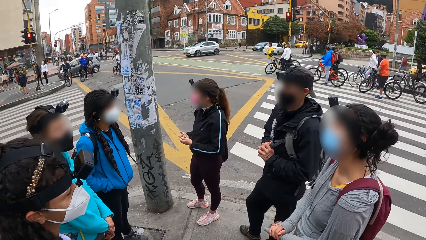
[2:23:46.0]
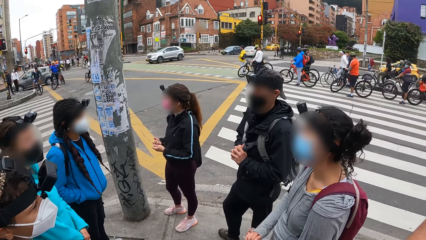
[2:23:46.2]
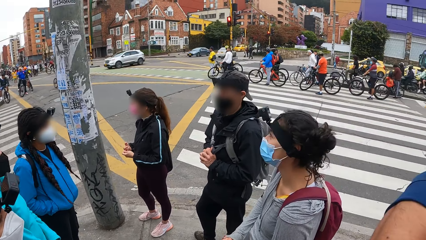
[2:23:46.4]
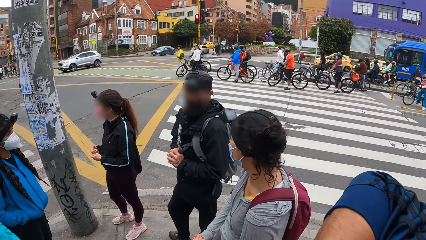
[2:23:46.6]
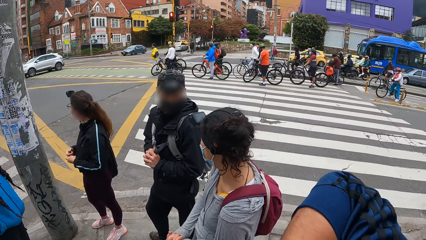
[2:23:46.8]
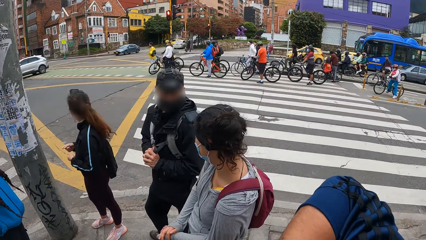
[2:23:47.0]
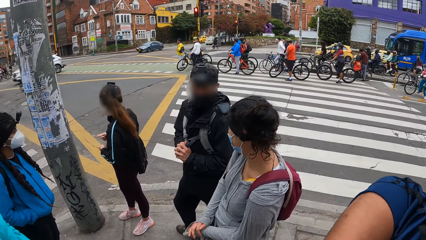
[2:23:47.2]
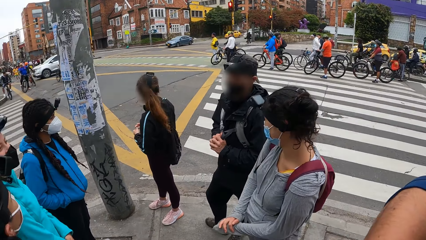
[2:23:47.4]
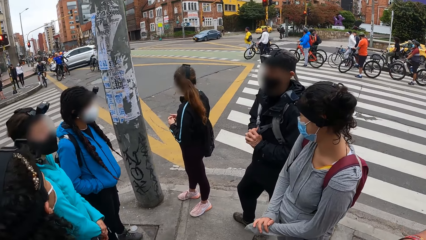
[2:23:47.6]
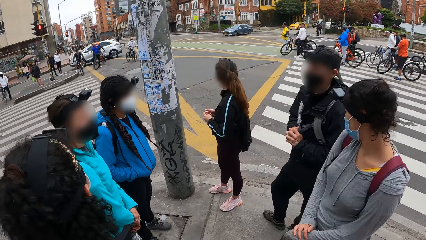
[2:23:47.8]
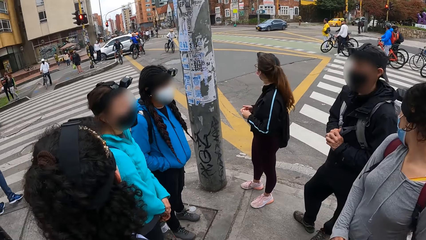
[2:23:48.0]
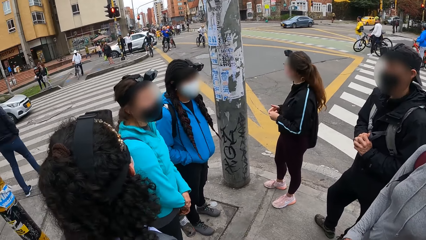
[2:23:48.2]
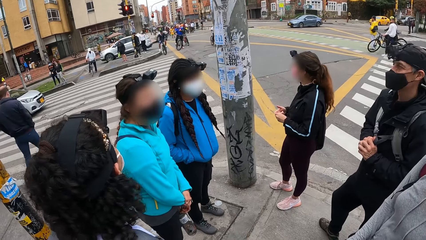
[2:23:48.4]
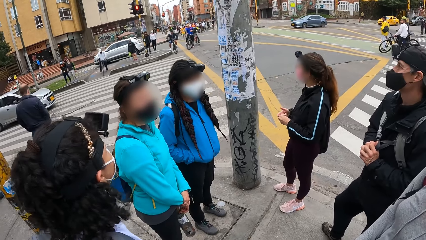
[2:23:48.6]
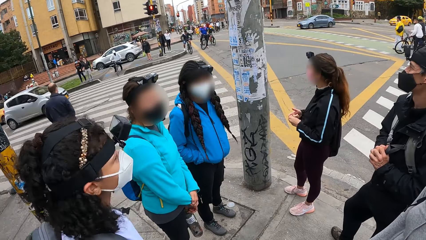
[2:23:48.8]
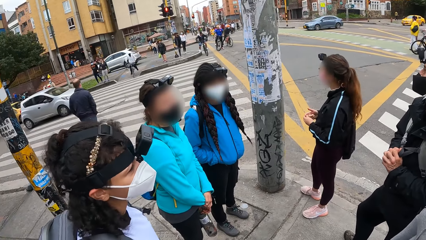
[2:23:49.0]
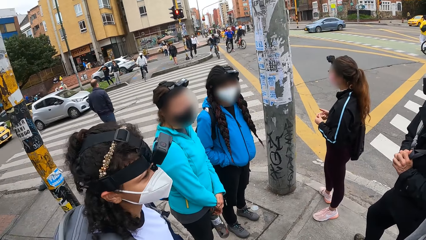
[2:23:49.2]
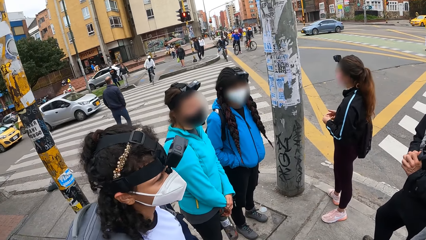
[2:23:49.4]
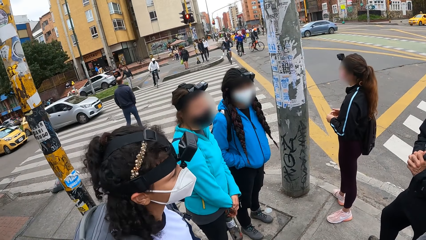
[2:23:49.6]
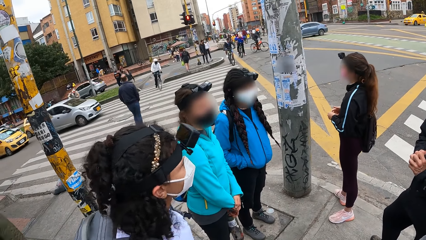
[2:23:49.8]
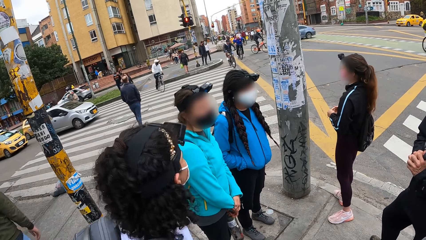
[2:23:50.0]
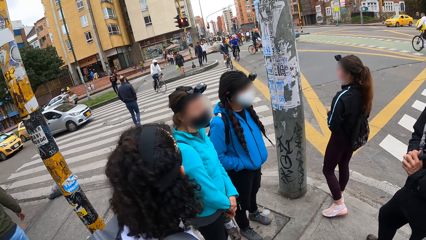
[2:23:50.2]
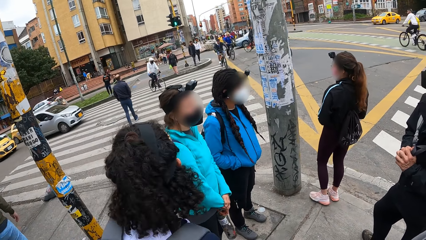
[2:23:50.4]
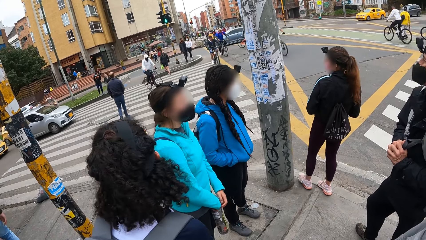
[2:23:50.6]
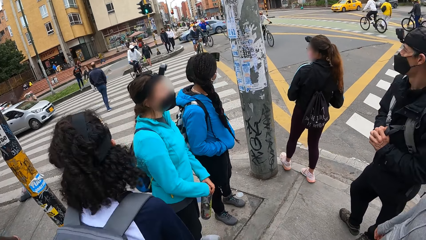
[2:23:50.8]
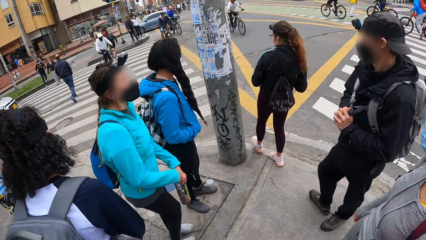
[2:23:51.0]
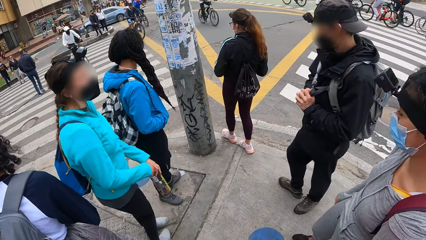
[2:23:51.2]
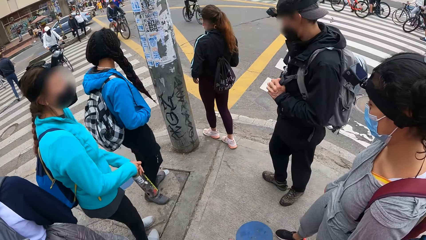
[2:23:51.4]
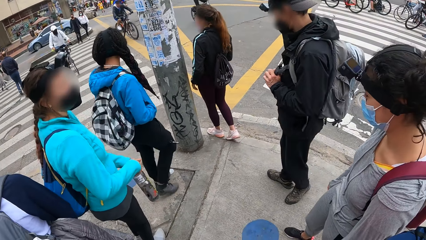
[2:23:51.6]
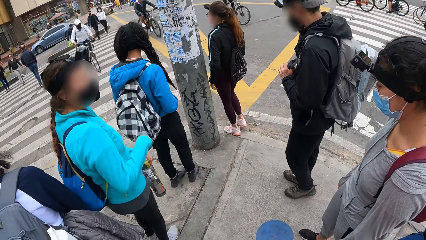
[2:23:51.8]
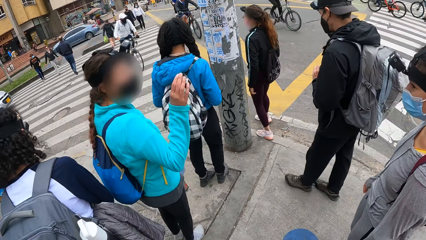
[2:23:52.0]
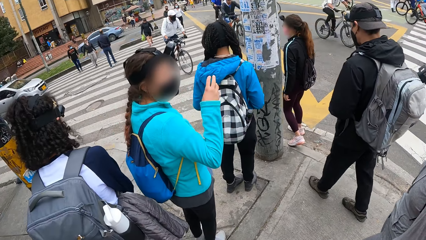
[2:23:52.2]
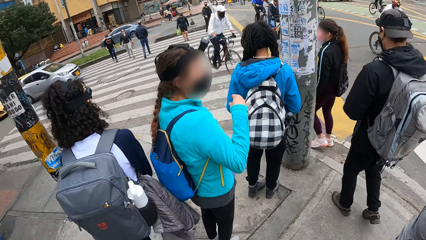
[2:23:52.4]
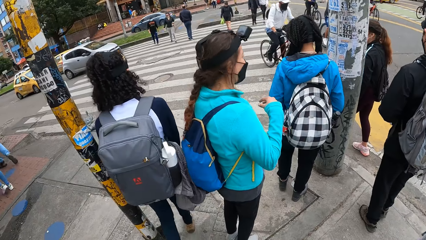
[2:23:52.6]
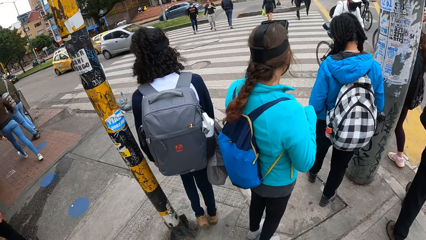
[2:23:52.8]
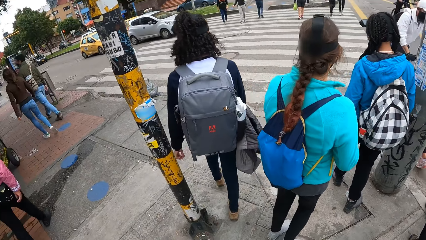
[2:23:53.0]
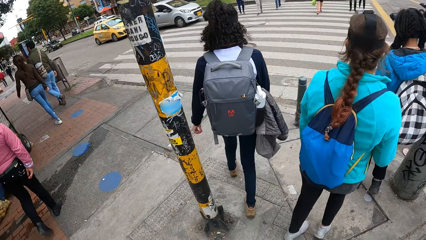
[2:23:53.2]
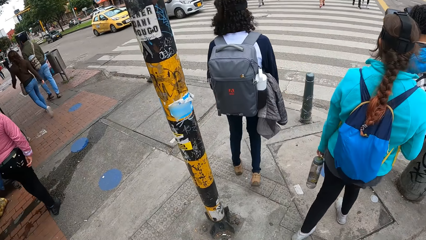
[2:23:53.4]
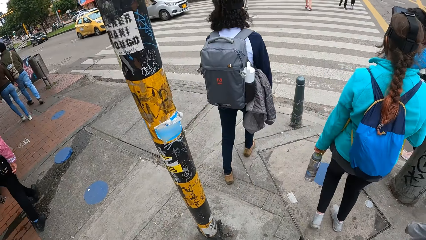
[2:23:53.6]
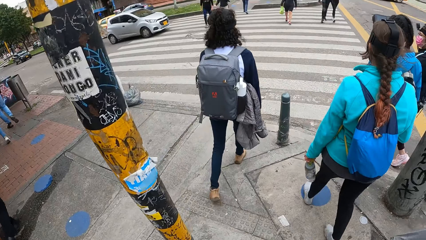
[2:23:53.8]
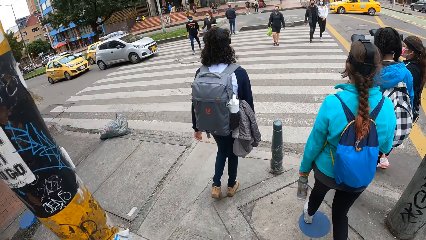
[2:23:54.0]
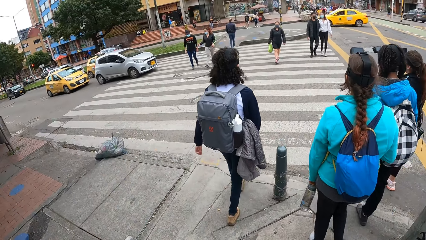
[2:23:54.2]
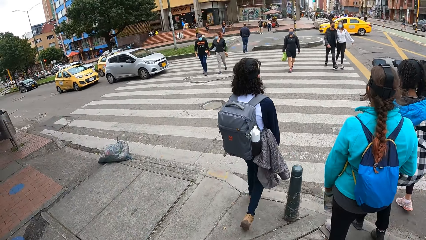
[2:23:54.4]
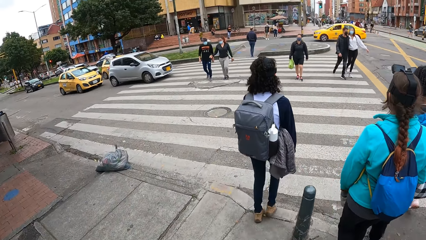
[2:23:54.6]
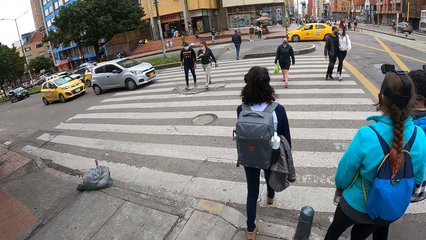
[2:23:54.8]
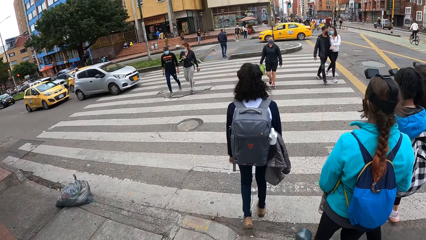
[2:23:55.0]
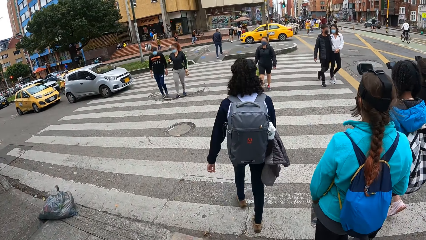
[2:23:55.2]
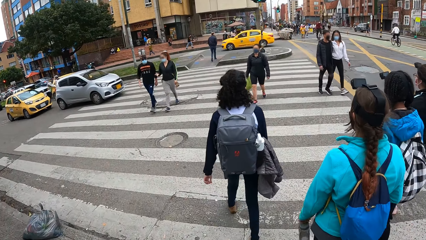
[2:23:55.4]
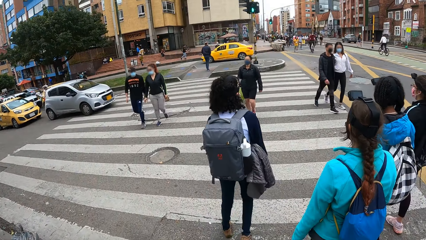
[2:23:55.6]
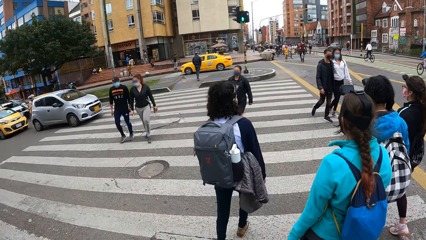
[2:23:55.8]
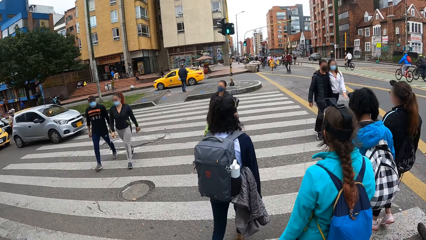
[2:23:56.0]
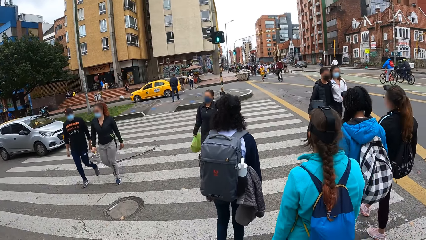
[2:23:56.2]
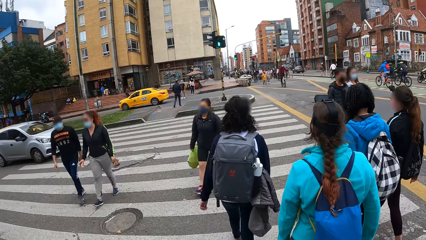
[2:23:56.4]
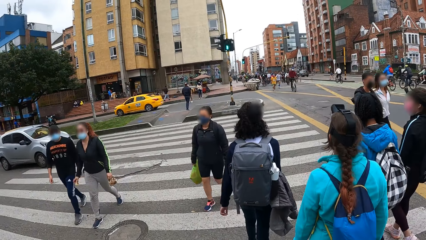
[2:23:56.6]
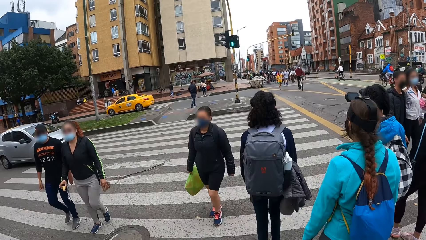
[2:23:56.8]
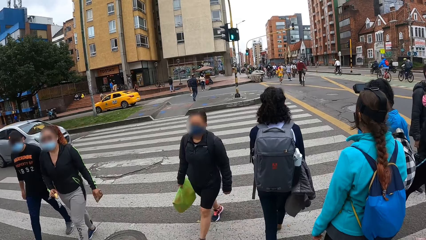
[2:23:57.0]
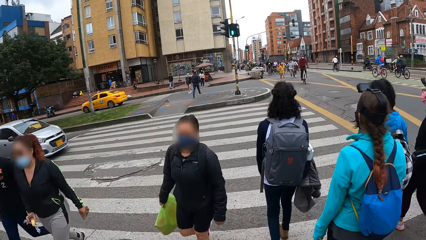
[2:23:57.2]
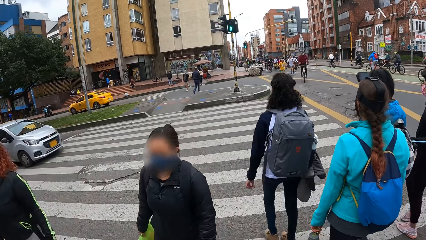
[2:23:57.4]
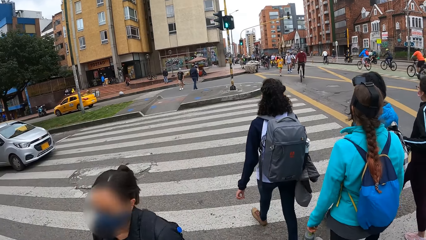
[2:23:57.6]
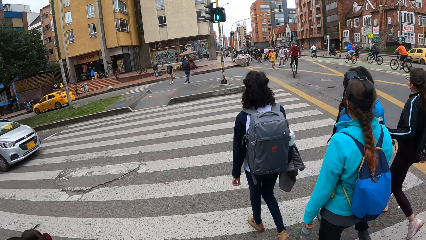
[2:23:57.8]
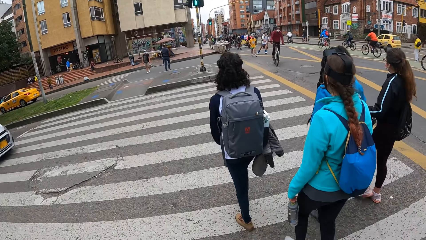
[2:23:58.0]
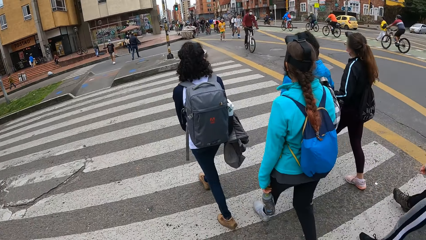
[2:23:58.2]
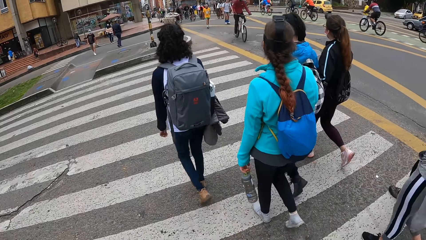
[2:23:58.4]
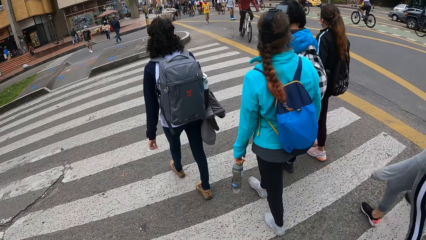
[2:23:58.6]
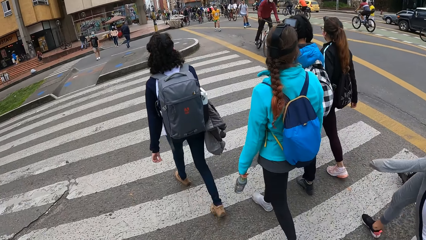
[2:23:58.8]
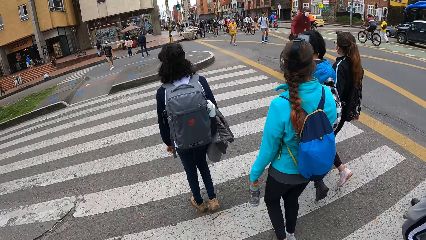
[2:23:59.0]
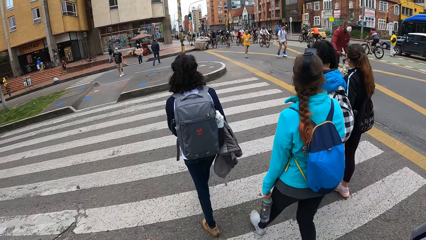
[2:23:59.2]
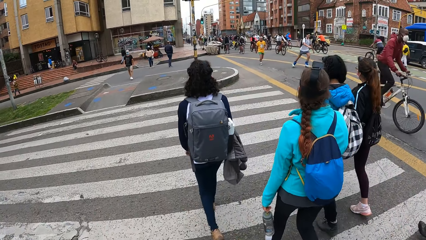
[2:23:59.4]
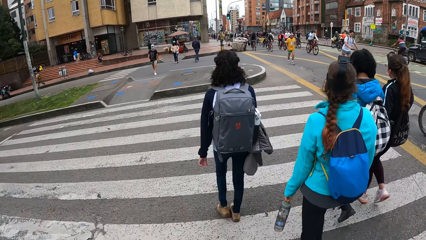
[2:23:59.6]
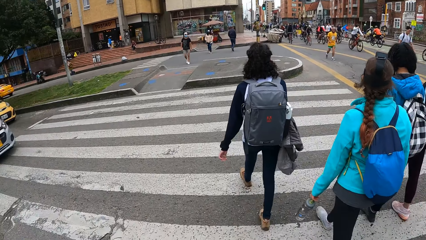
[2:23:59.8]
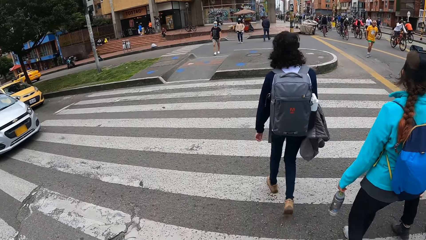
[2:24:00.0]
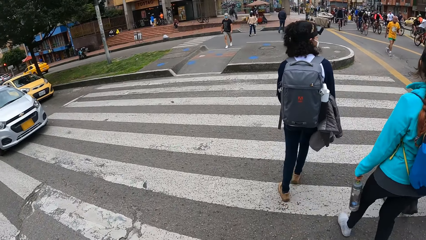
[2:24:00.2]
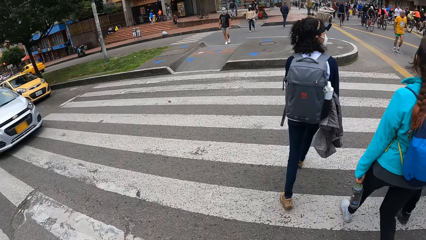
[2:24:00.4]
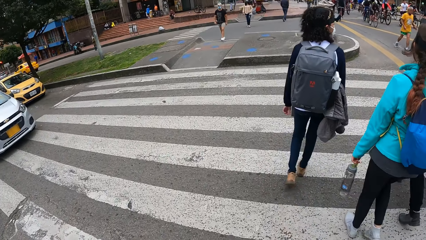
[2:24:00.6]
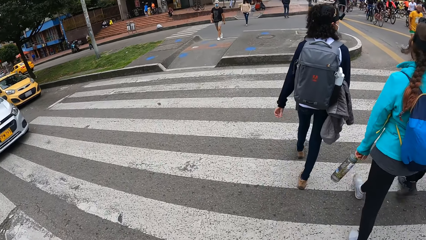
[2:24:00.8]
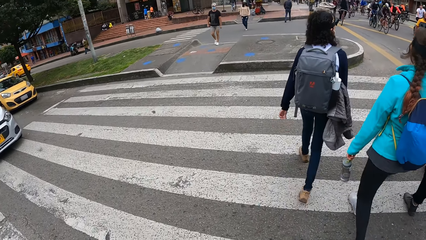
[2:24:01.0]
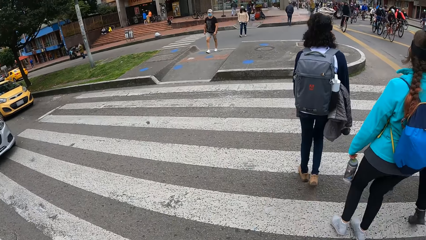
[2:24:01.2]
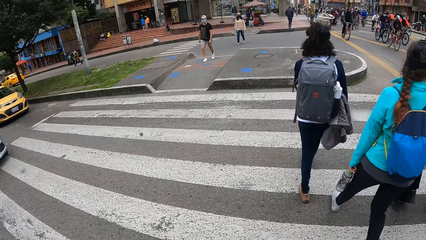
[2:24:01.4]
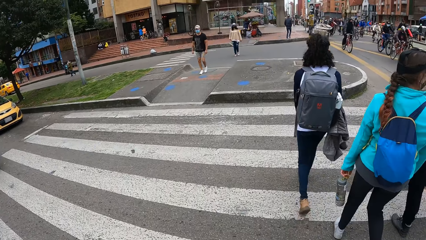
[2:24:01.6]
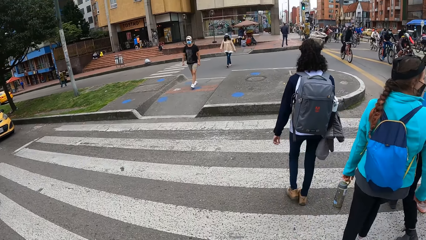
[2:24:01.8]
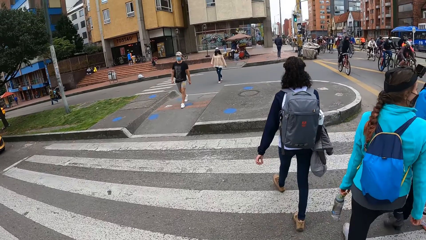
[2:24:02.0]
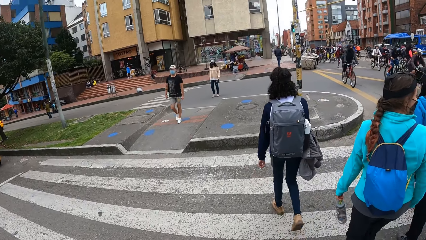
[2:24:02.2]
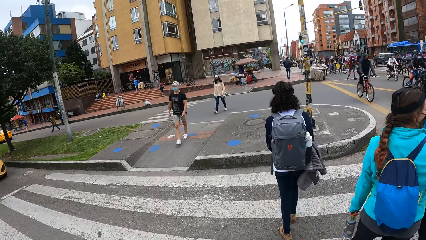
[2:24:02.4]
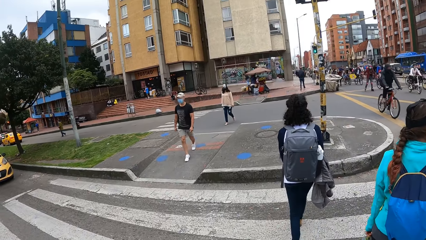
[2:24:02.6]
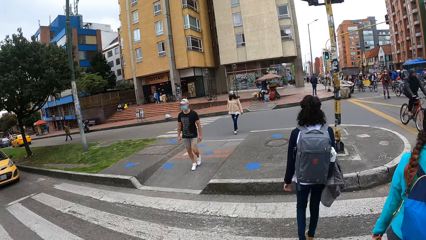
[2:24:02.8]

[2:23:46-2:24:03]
The camera wearer moves a hand. A woman looks around. The camera wearer looks around. The woman uses gestures. Another woman walks around. The camera wearer walks around. The first woman walks around. The group of people cross the road to a sidewalk. The other woman walks around.
